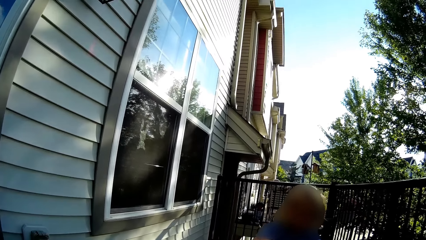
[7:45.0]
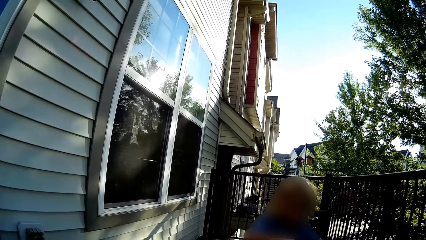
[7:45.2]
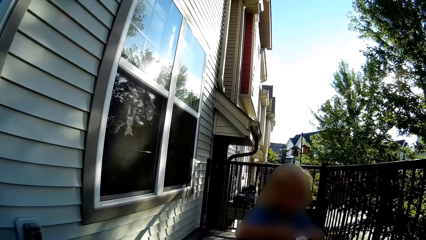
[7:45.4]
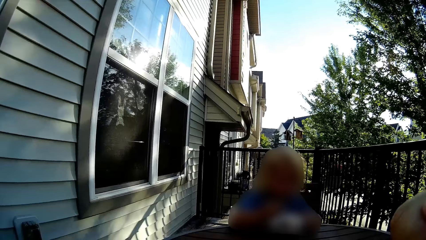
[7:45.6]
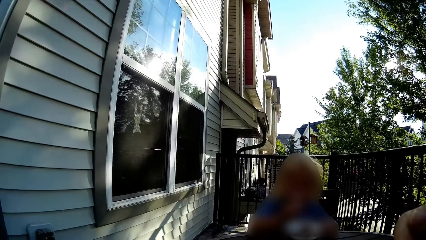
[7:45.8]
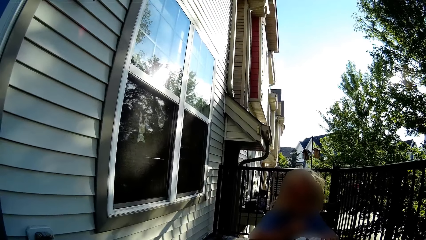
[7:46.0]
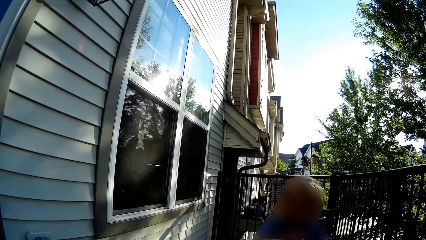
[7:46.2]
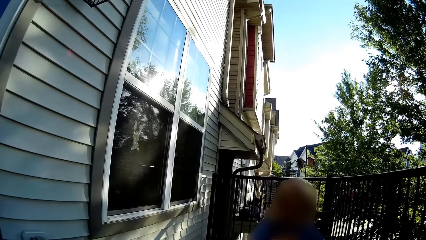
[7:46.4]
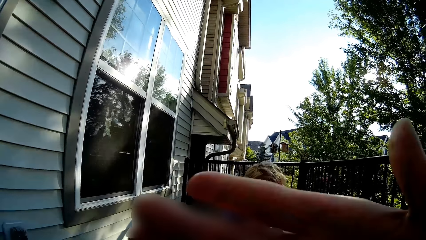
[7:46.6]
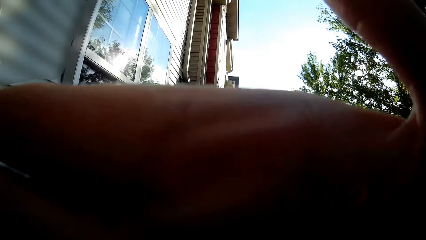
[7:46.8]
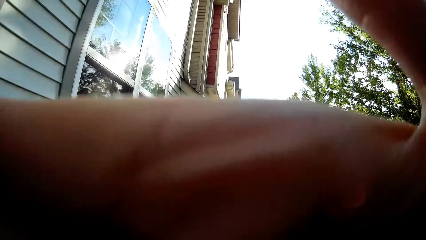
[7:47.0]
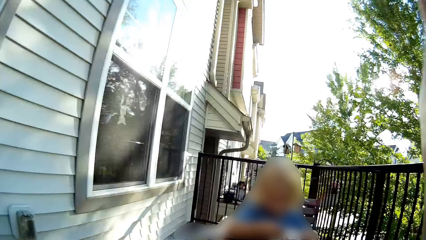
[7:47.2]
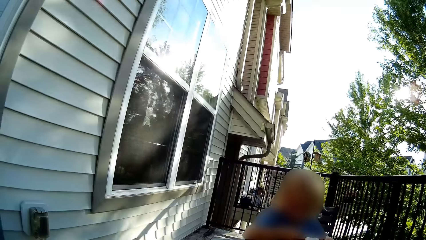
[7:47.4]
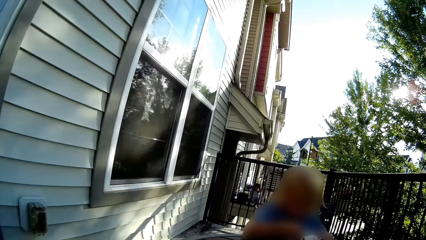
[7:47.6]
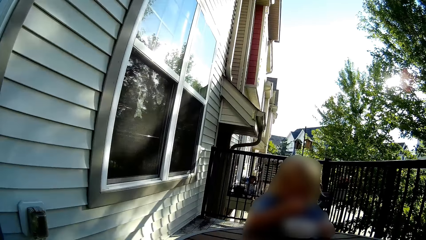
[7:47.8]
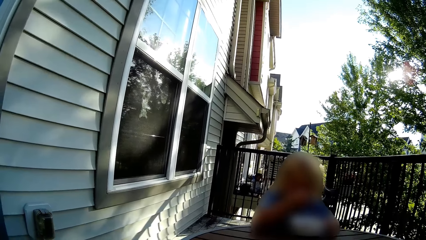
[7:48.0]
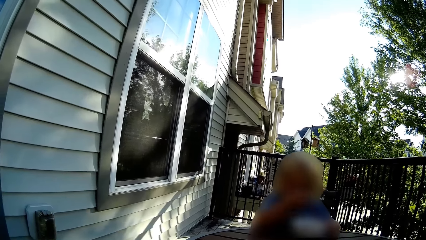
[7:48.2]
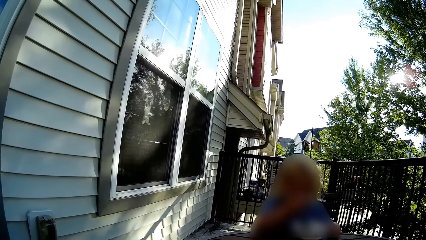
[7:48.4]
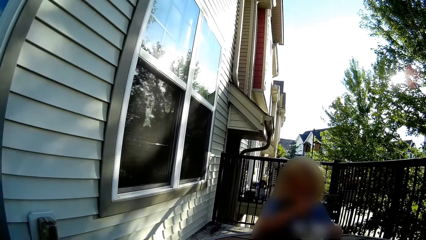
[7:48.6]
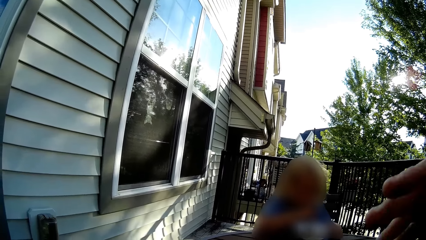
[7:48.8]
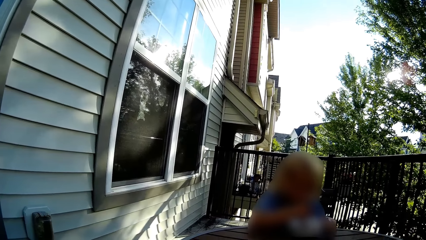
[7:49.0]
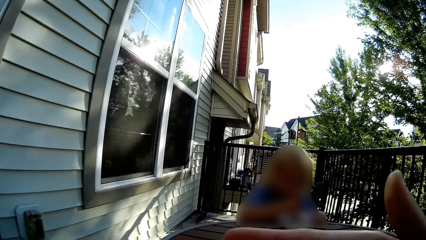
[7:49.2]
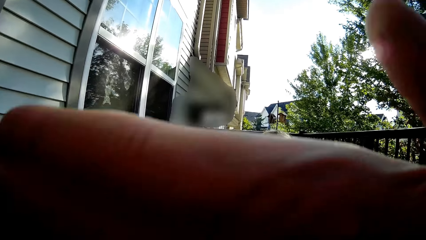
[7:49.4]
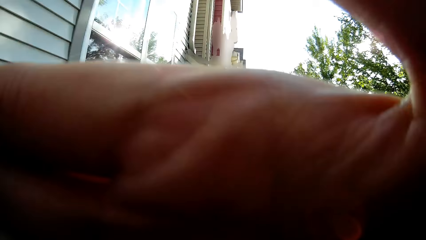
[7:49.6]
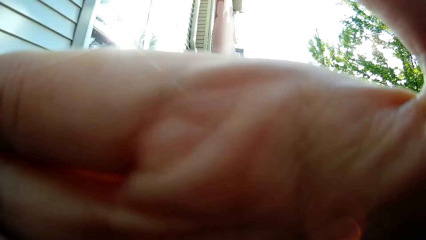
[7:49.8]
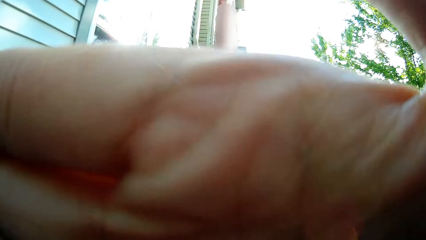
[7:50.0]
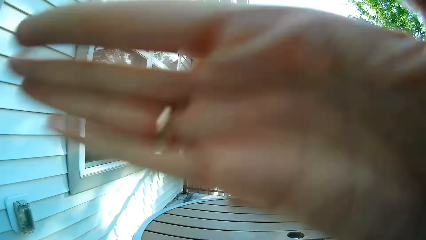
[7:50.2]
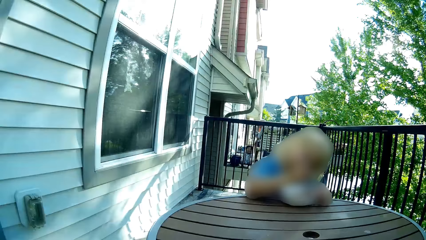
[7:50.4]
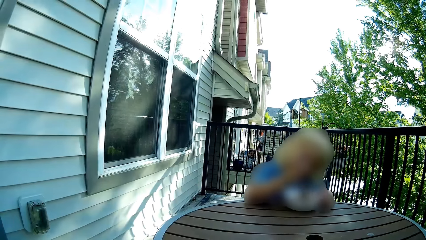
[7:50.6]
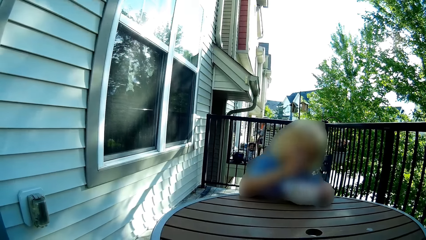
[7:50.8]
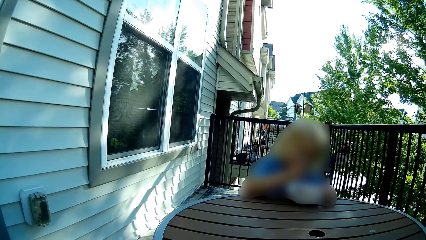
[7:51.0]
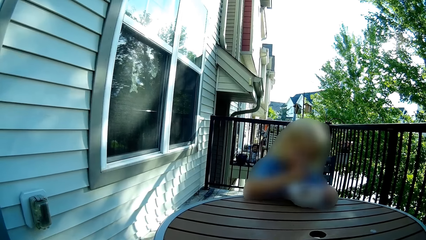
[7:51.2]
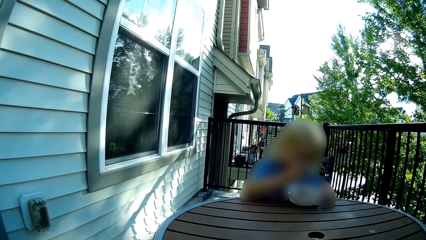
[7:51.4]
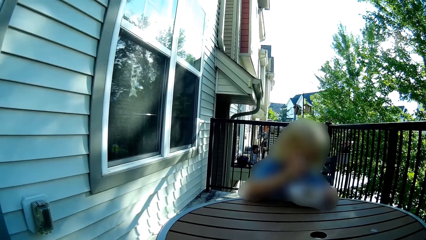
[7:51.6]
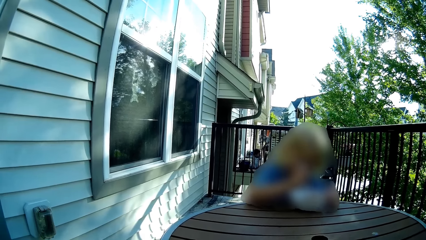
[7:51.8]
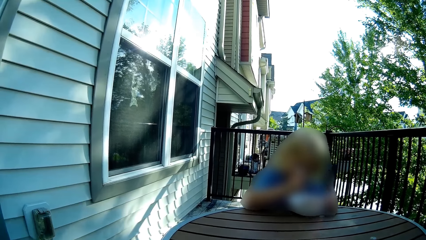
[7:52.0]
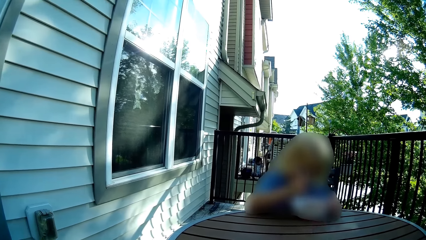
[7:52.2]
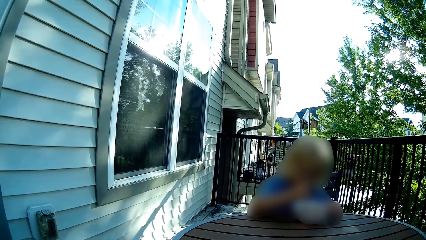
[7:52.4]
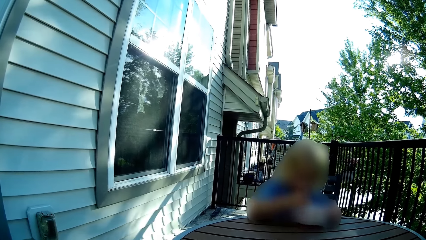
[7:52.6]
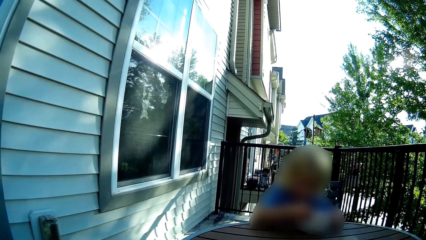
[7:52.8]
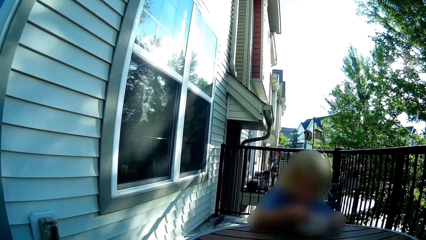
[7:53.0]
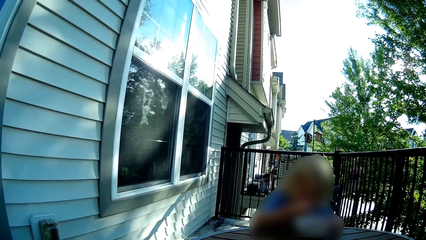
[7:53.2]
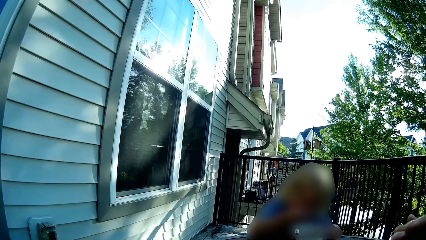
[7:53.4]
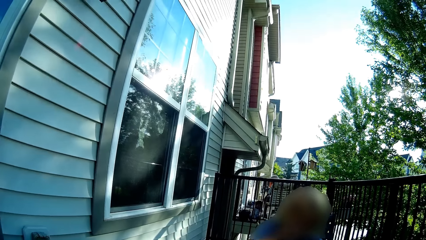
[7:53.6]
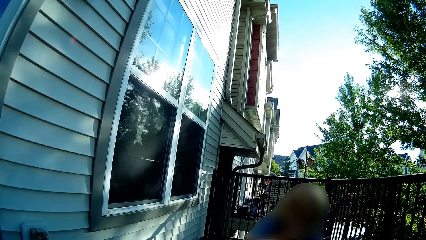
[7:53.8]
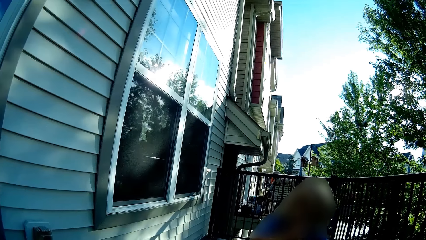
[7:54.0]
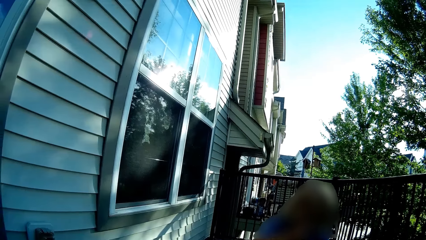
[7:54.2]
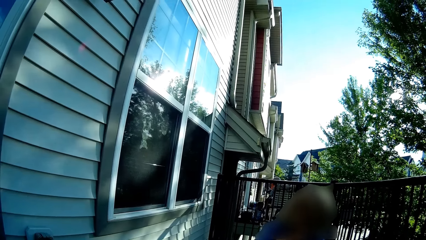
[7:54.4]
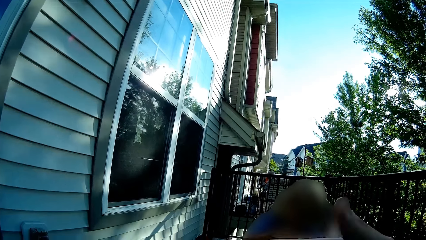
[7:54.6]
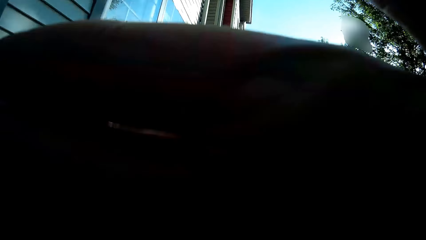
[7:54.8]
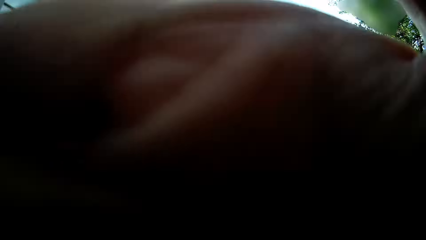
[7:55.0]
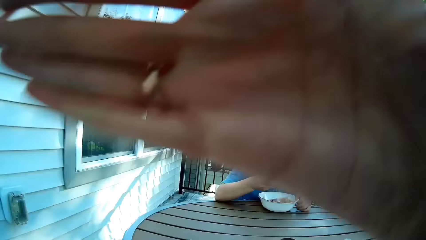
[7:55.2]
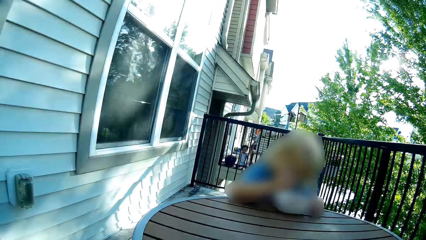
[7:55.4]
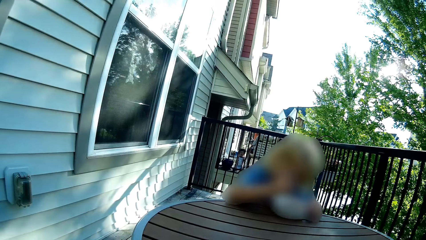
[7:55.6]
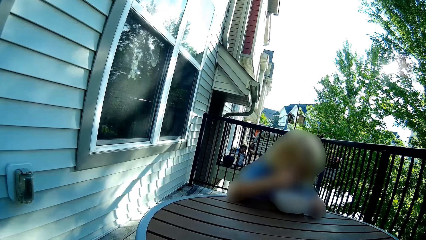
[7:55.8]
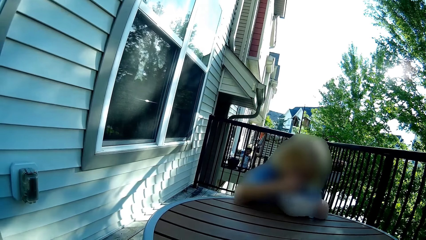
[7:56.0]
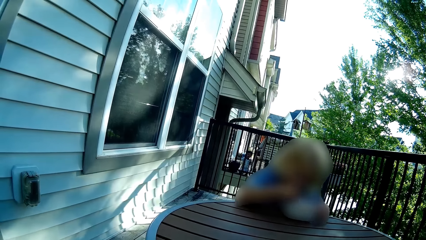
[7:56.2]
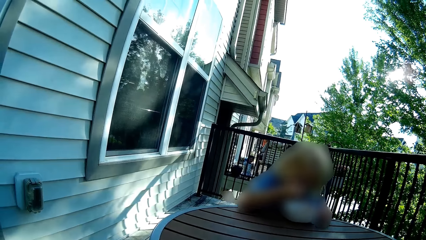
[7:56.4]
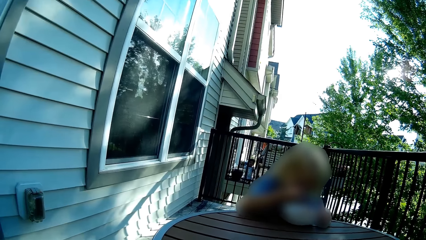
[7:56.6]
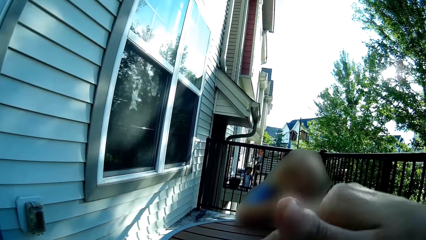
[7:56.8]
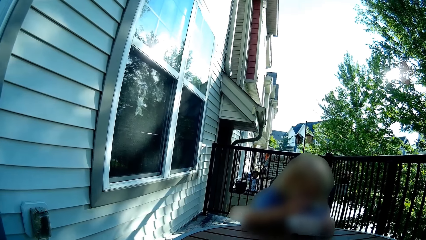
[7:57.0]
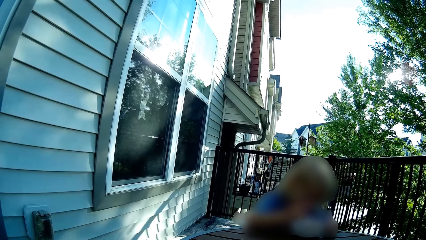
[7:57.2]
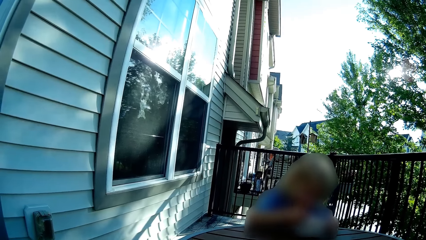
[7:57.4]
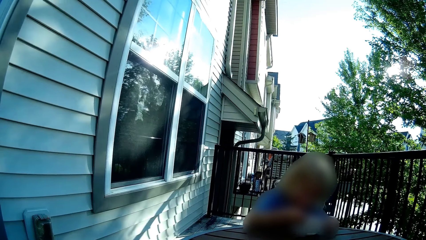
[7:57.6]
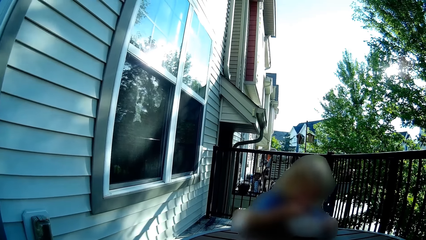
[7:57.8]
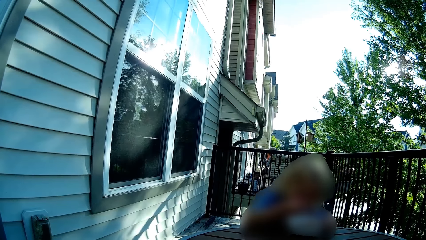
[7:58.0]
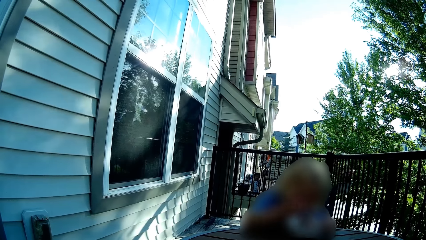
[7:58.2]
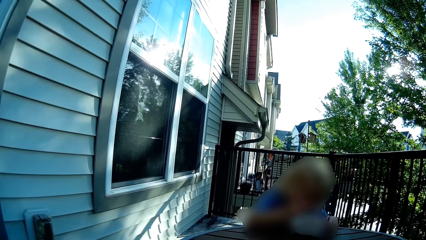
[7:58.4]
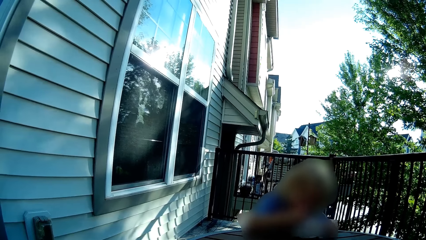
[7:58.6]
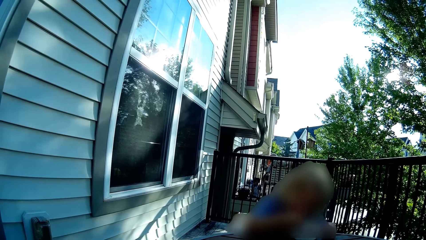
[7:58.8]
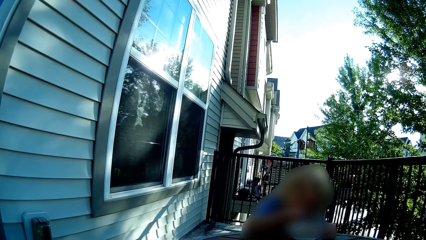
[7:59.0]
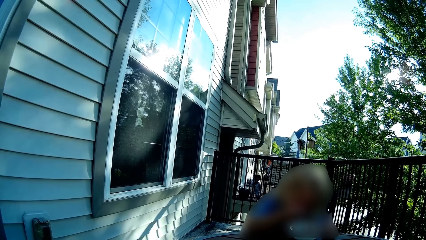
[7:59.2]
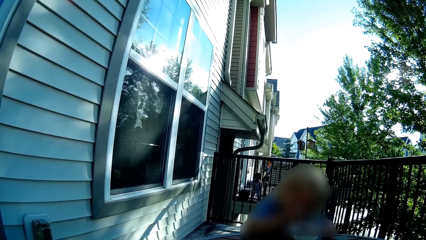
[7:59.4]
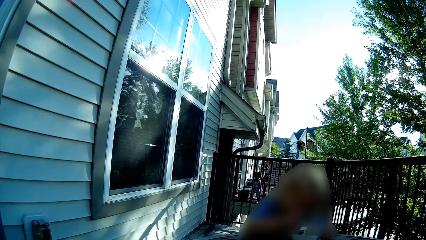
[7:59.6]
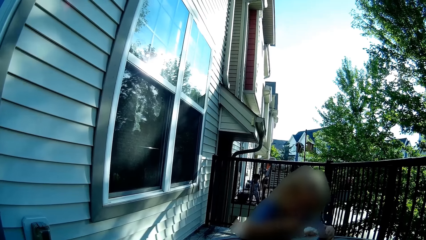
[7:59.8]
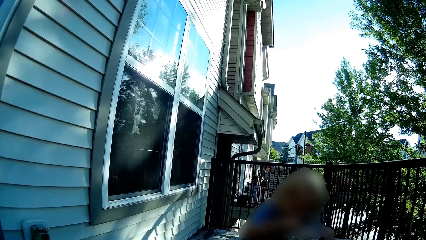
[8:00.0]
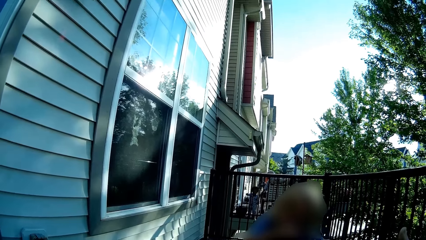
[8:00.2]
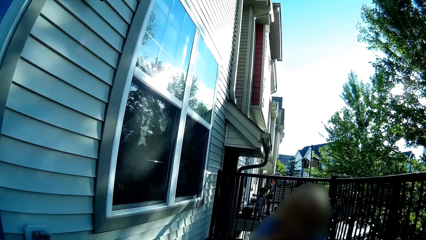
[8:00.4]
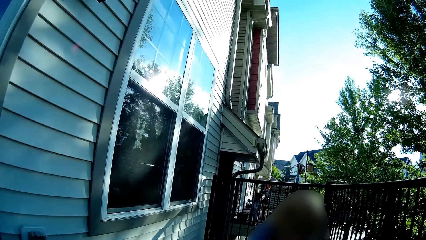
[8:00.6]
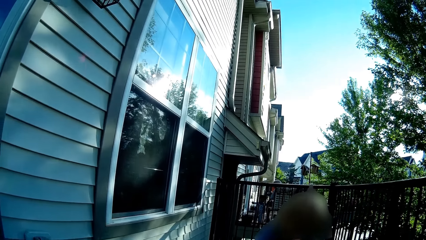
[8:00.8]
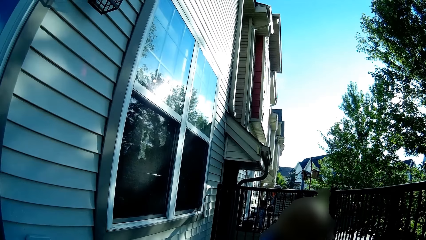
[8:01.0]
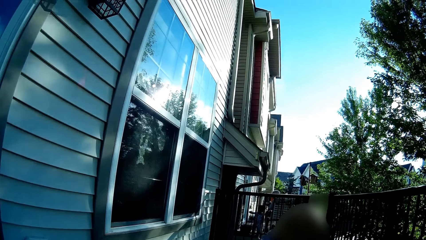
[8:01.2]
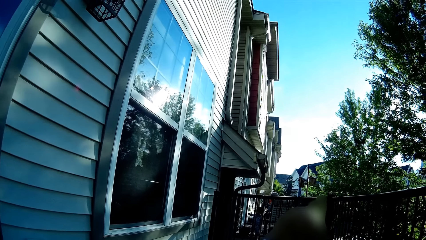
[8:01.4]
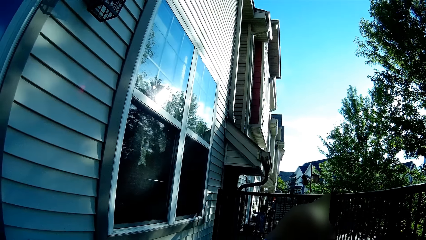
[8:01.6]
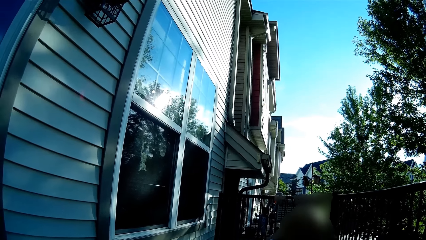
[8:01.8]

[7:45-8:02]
The camera wearer plays with an infant. They play with the infant again. They look around, raise a hand, and put the hand down. They play with the infant again. They cover the camera with the right hand and remove the right hand from the camera. They play with the infant again. They look around, cover the camera with the right hand, remove the right hand from the camera, and put the hand down.
